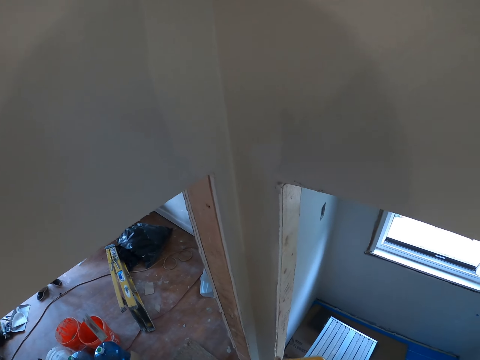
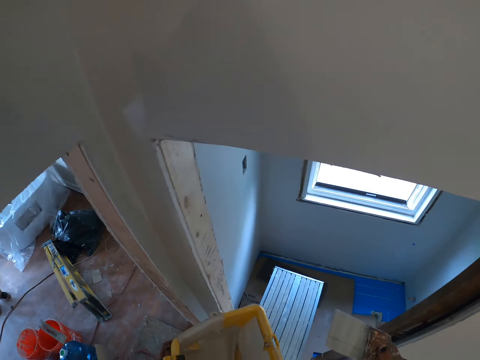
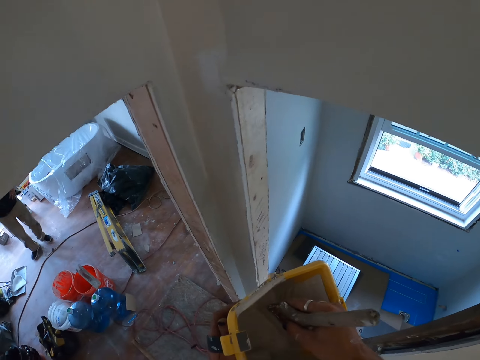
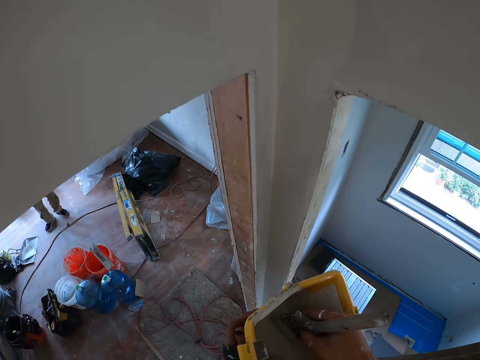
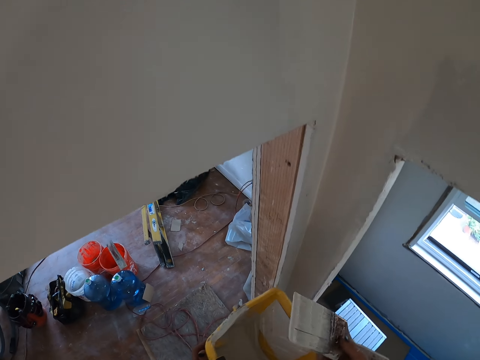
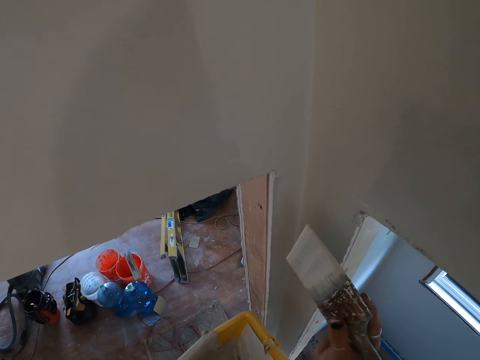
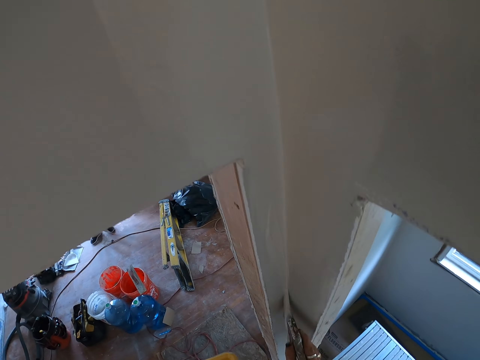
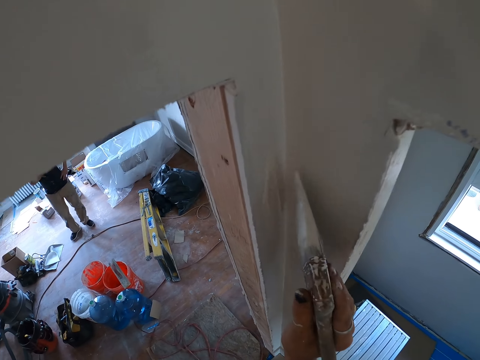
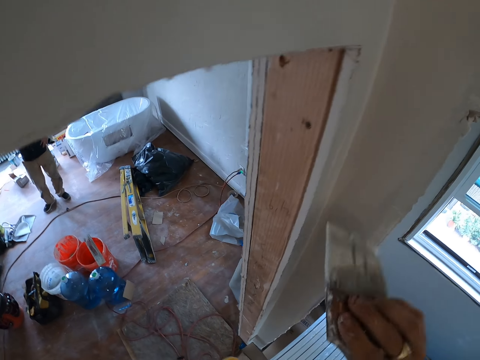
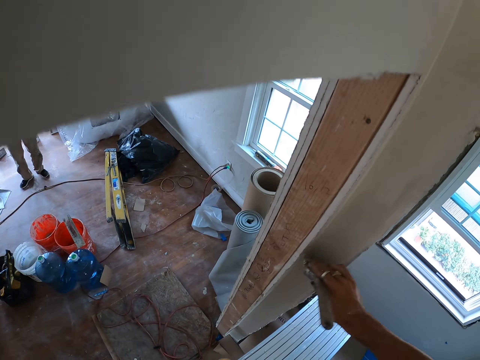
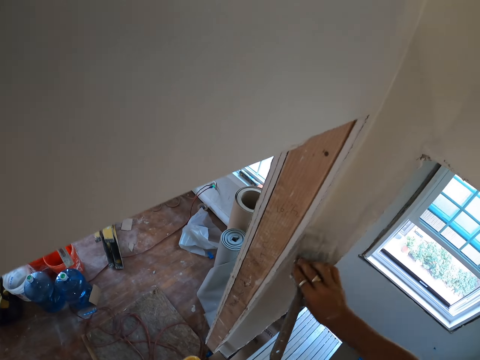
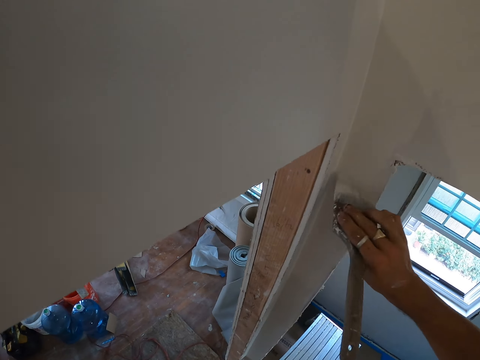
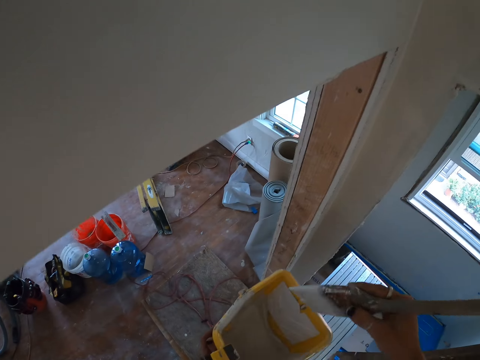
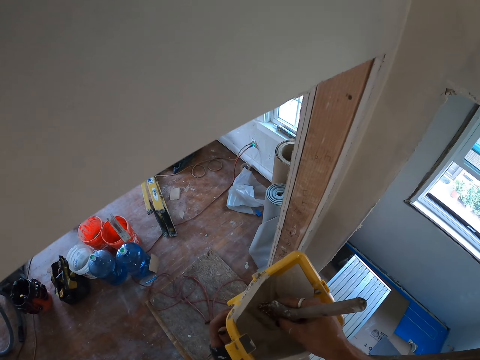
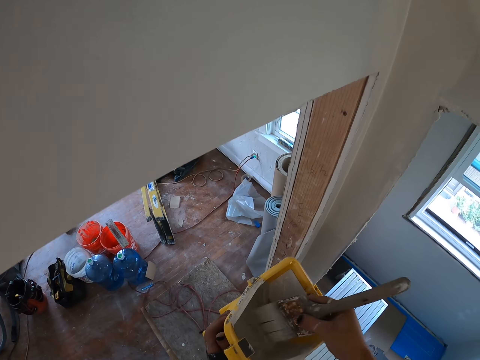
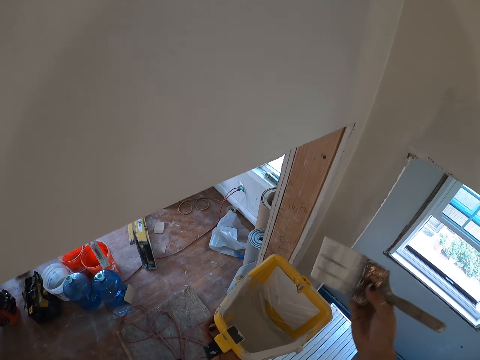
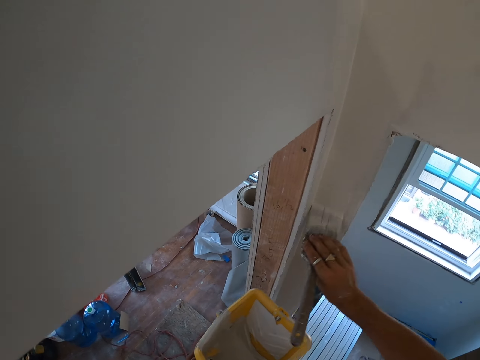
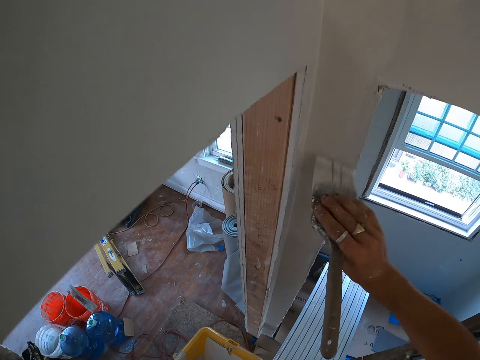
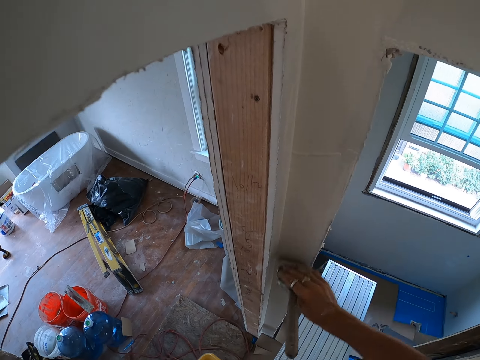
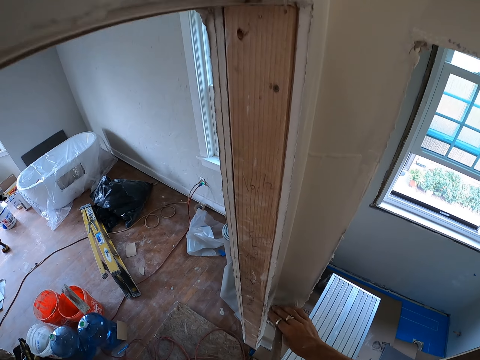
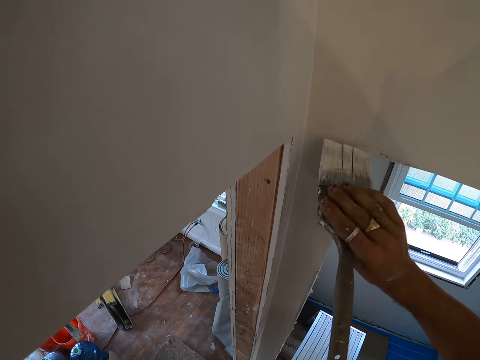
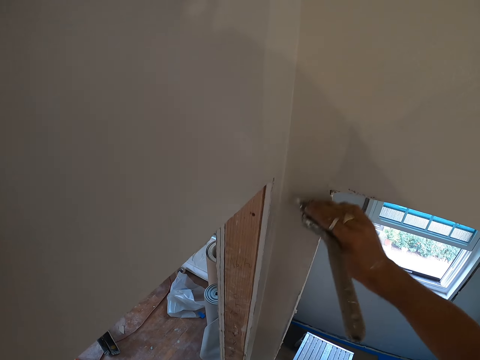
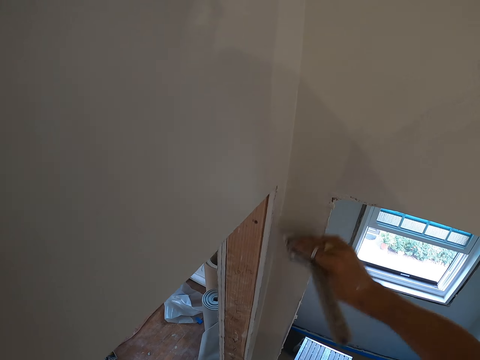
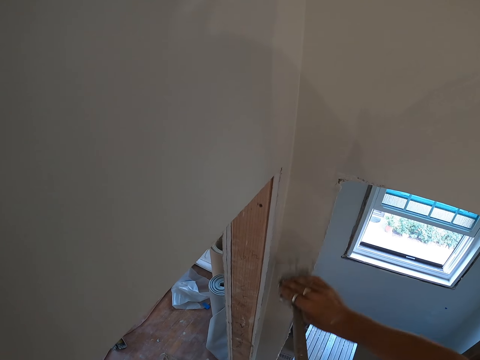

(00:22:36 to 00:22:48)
The camera wearer dips the paint brush in the paint bucket. They paint the wall with the paint brush. They dip the paint brush in the paint bucket. They paint the wall with the paint brush.

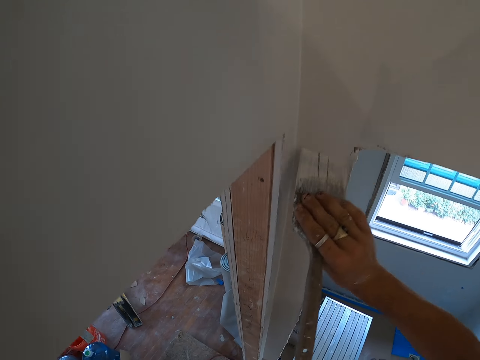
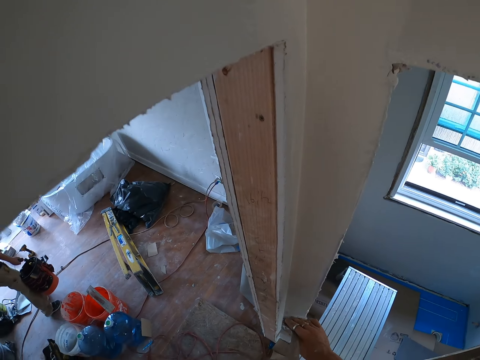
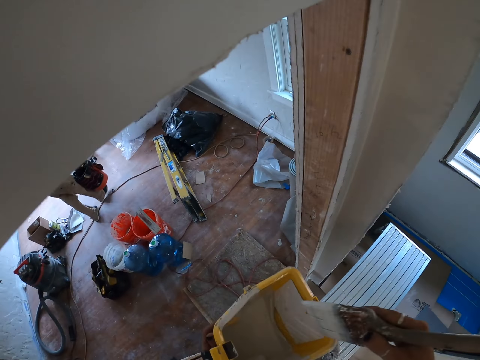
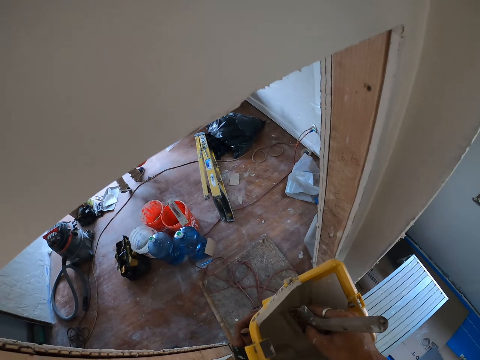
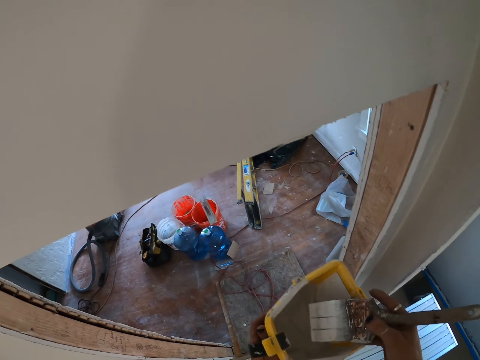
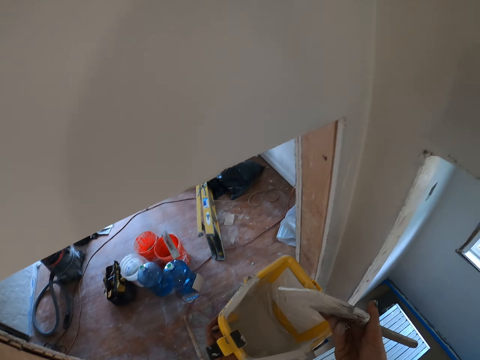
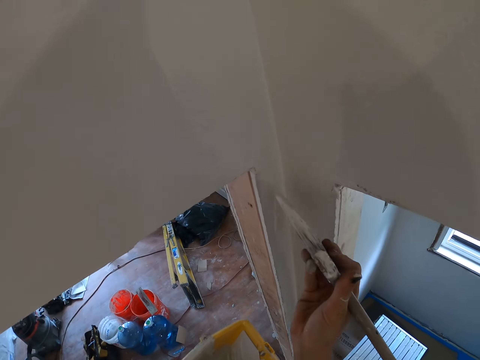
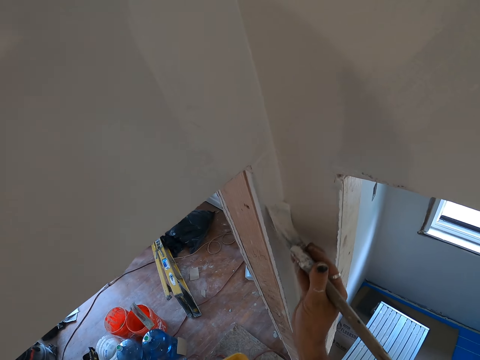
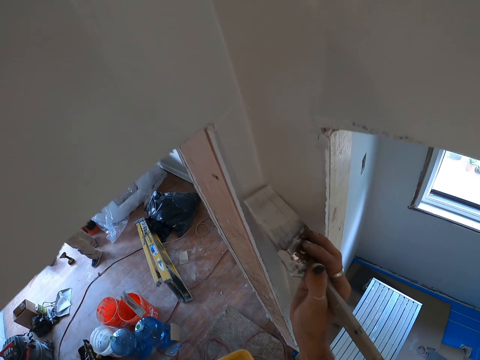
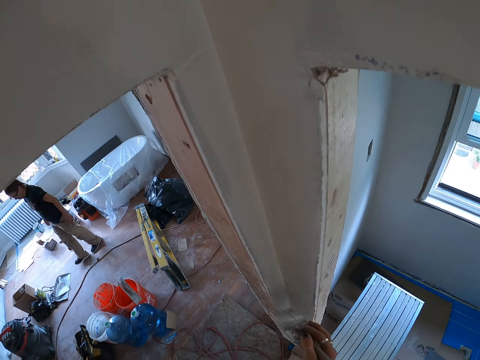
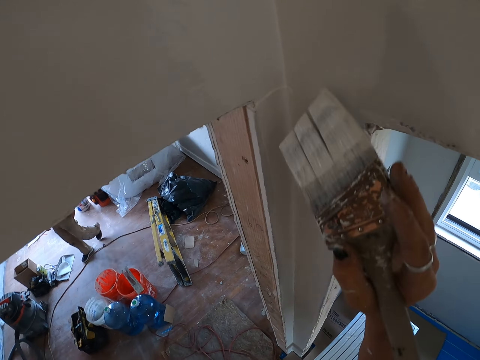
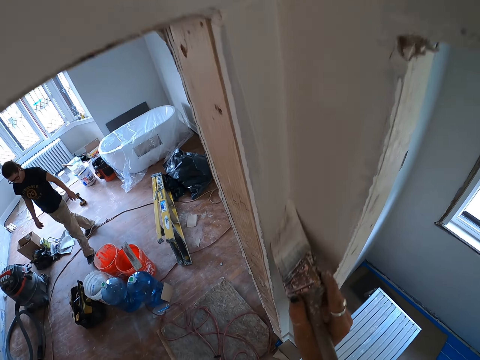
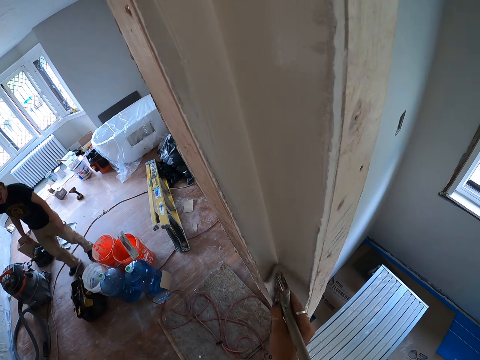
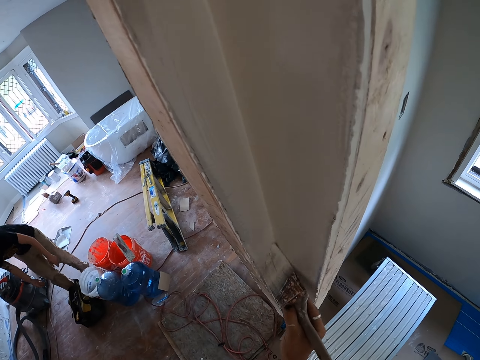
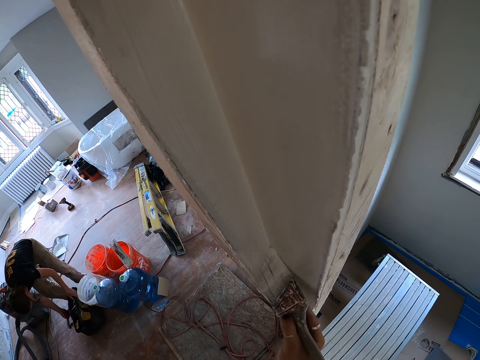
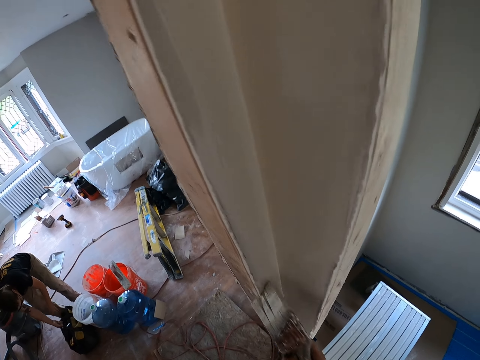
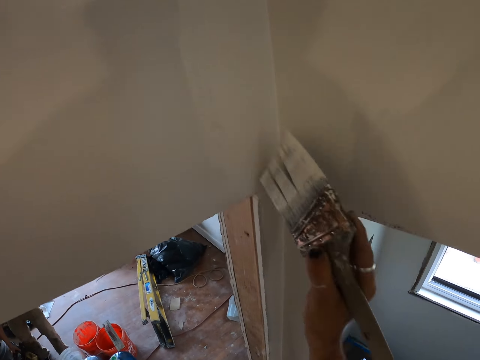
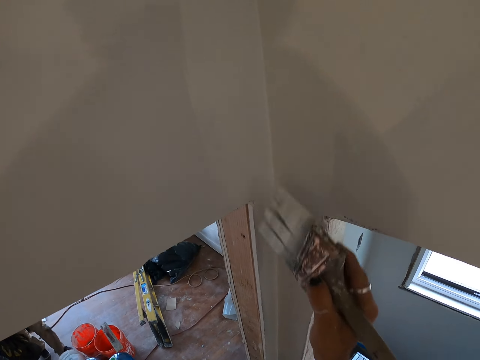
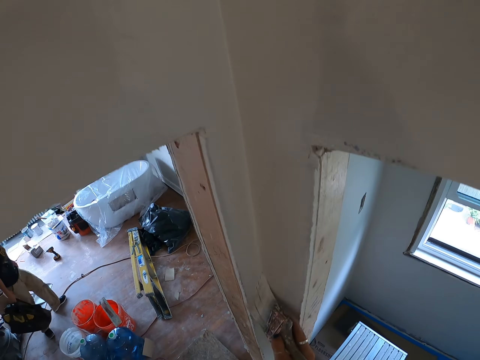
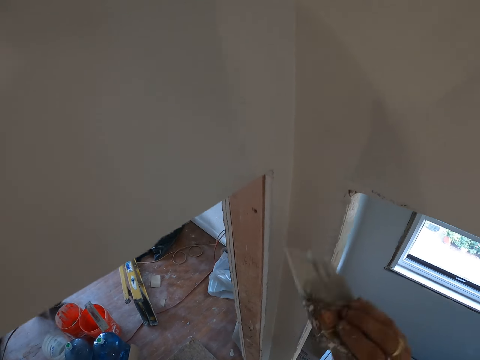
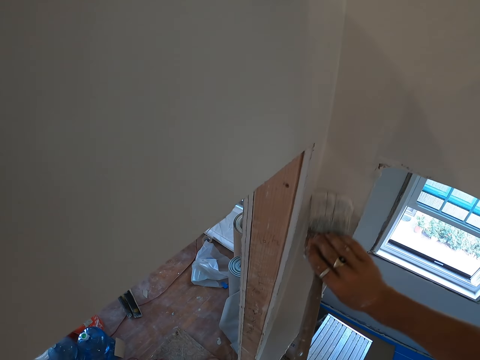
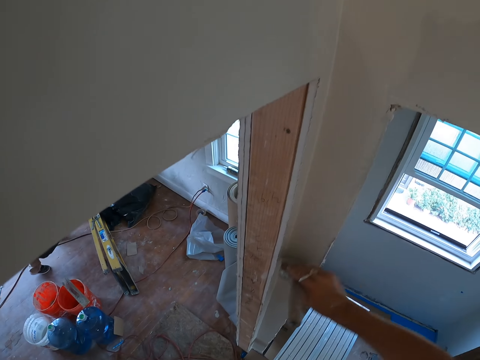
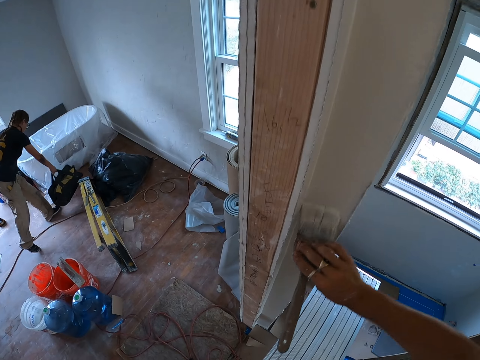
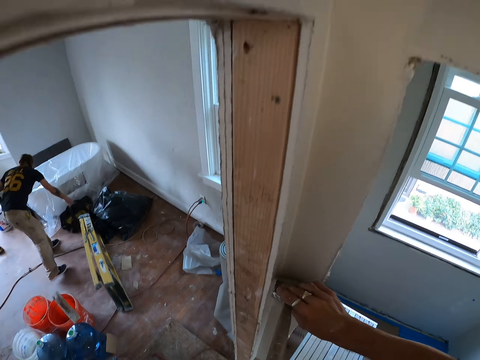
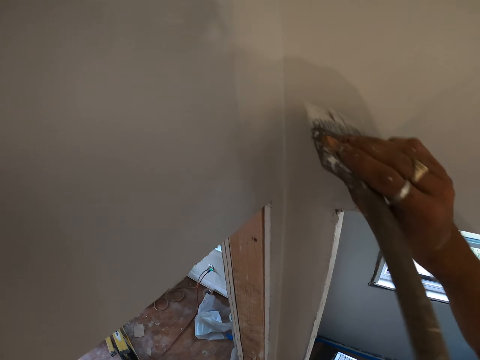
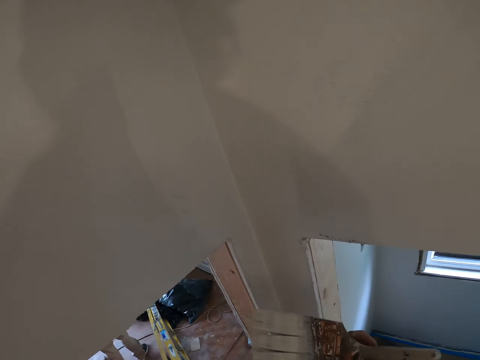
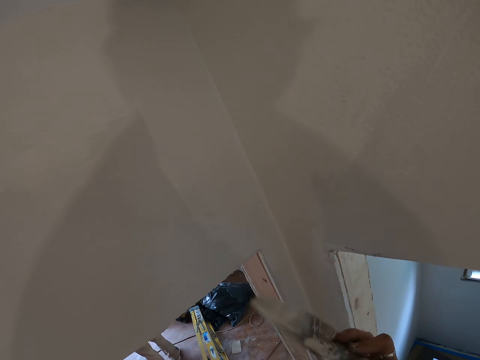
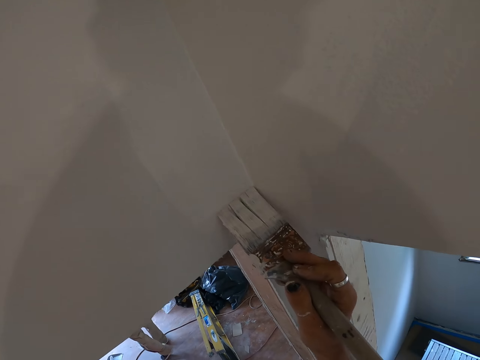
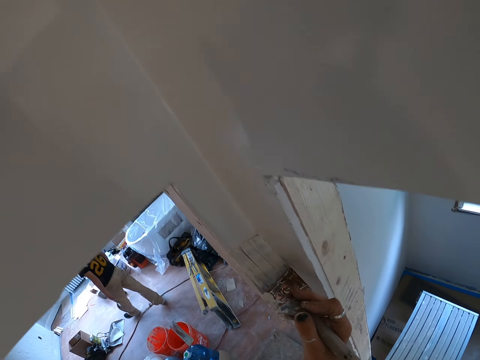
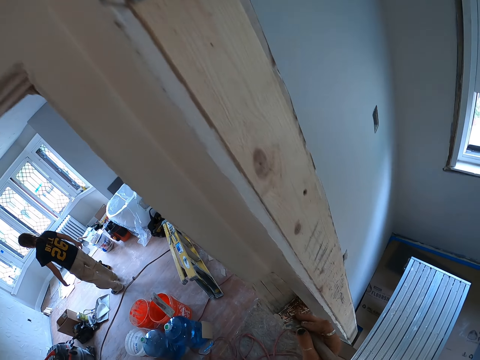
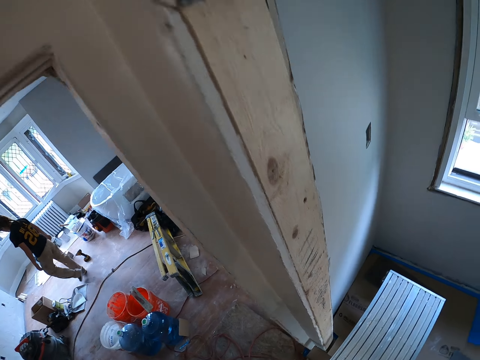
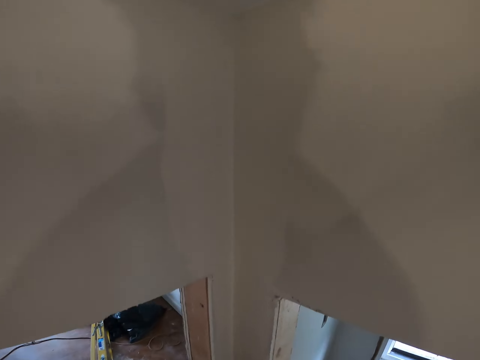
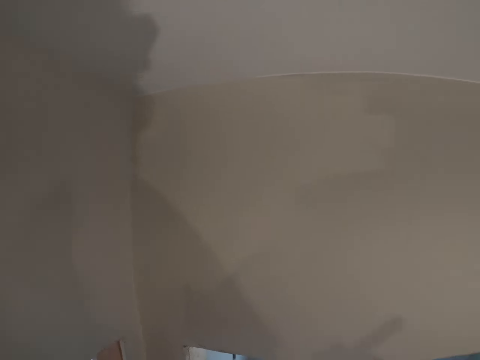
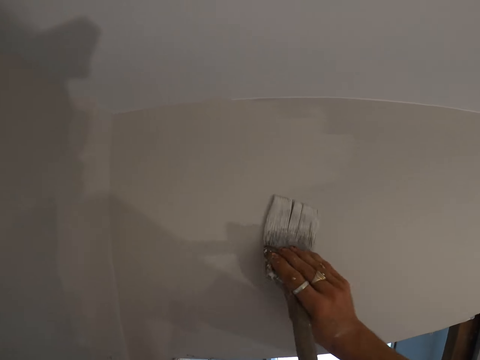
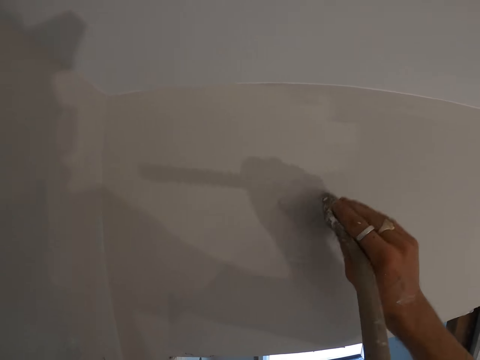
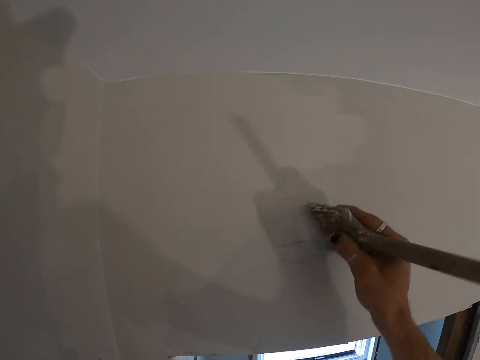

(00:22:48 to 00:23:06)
The camera wearer dips the paint brush in the paint tray. They paint the wall with the paint brush. A person picks the bag from the floor and puts the bag on the floor.
